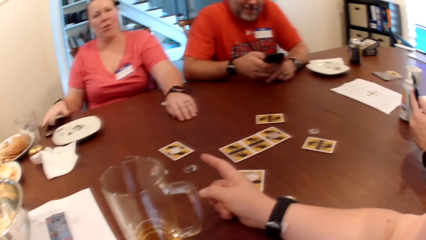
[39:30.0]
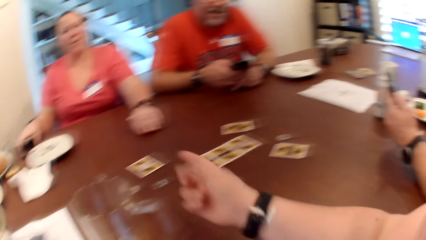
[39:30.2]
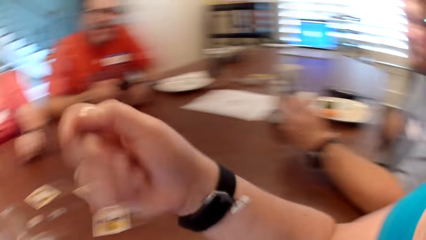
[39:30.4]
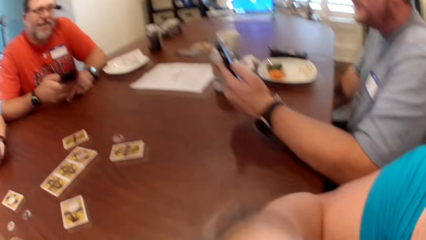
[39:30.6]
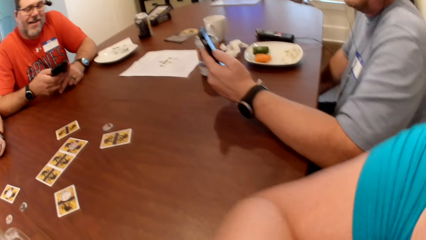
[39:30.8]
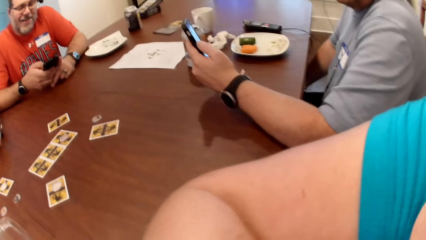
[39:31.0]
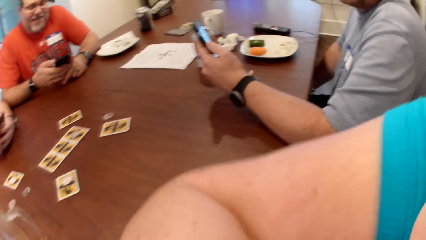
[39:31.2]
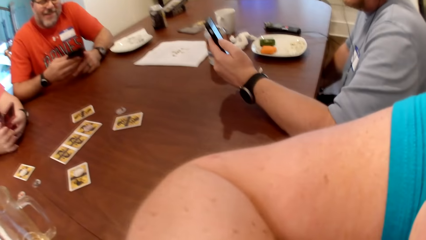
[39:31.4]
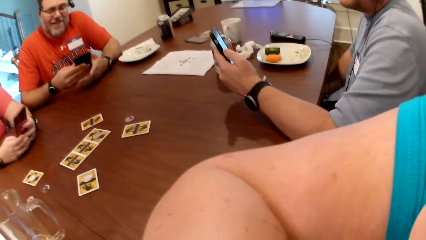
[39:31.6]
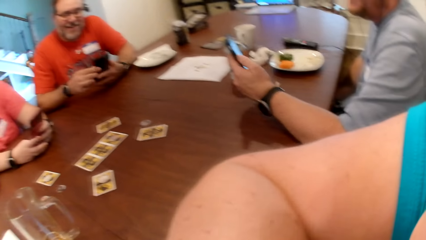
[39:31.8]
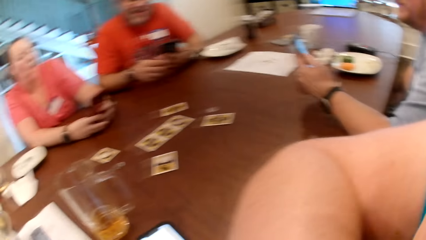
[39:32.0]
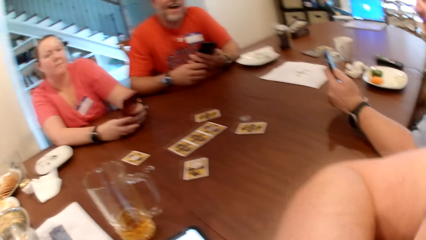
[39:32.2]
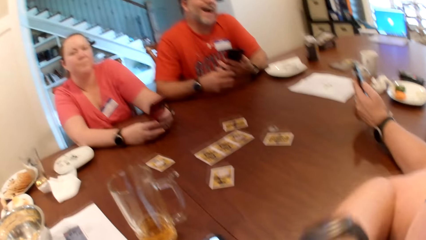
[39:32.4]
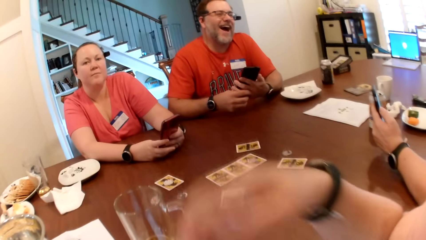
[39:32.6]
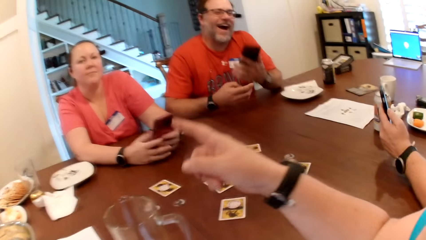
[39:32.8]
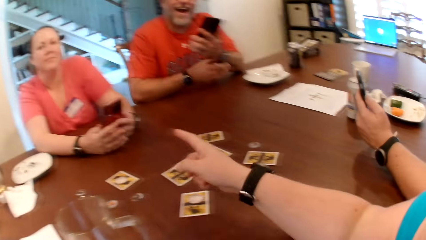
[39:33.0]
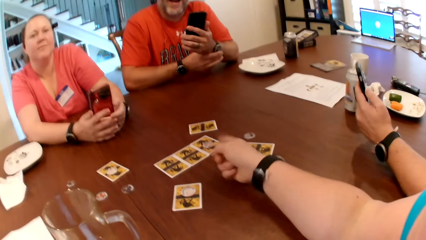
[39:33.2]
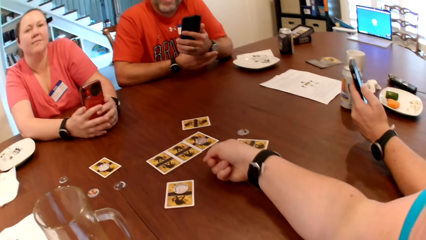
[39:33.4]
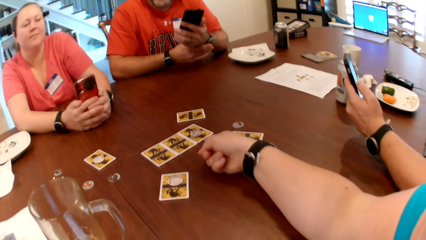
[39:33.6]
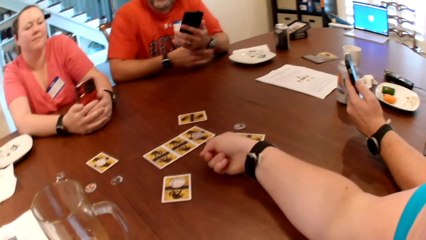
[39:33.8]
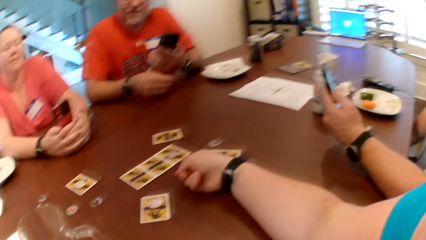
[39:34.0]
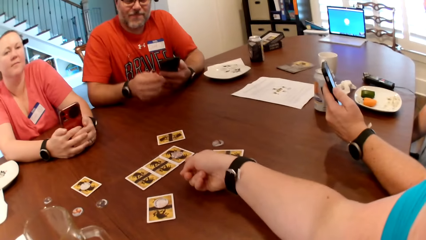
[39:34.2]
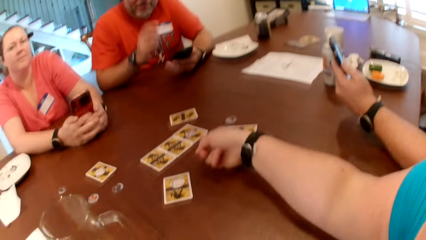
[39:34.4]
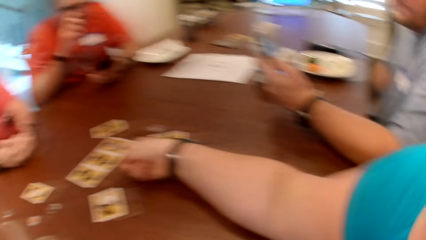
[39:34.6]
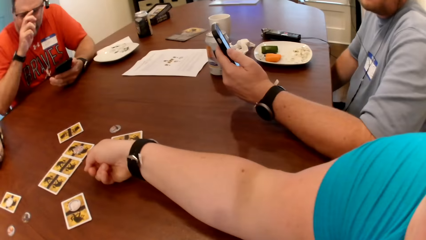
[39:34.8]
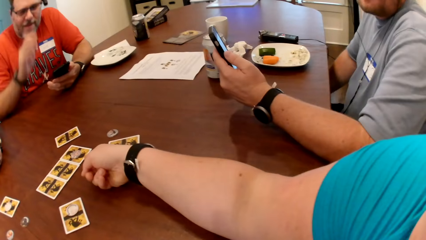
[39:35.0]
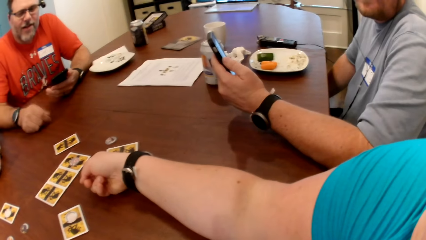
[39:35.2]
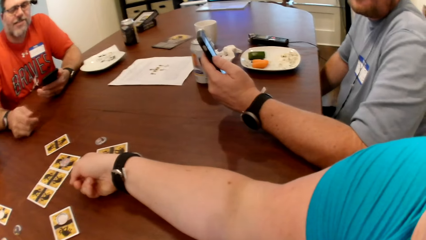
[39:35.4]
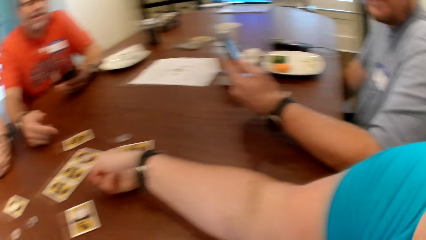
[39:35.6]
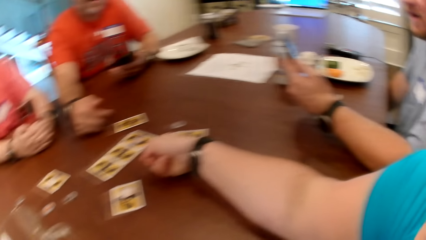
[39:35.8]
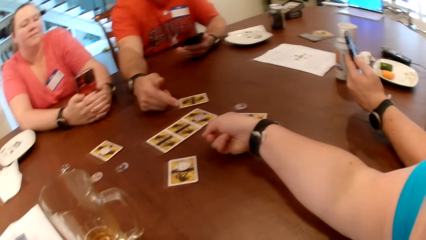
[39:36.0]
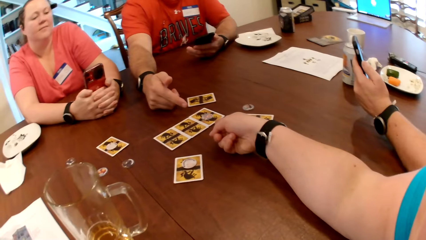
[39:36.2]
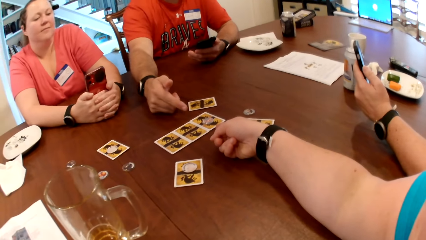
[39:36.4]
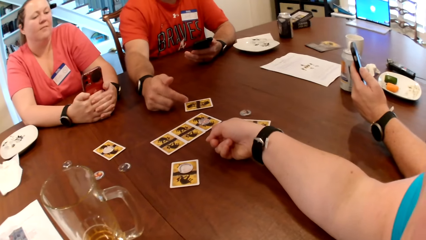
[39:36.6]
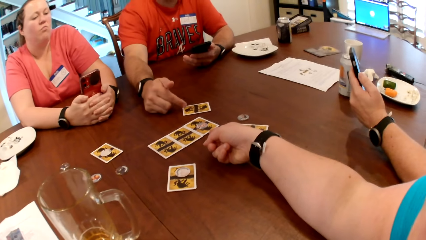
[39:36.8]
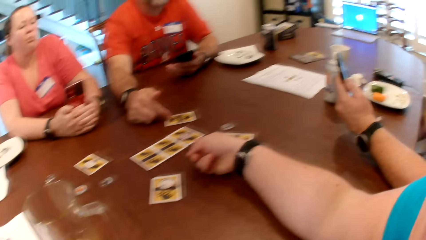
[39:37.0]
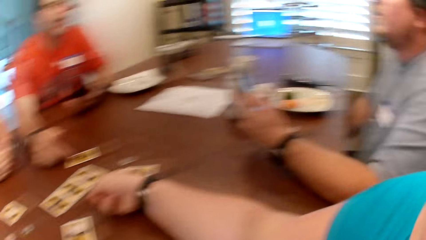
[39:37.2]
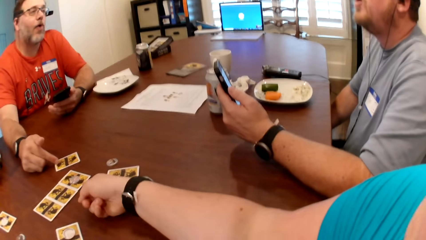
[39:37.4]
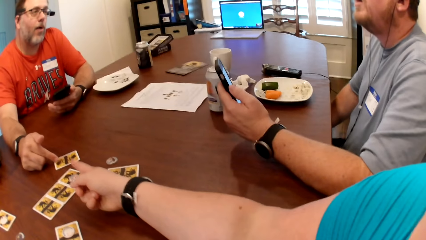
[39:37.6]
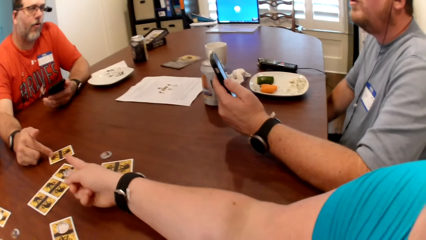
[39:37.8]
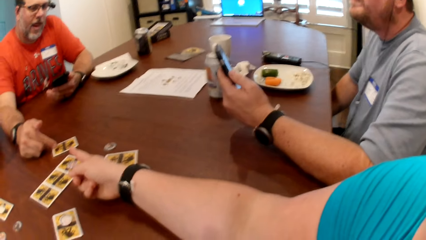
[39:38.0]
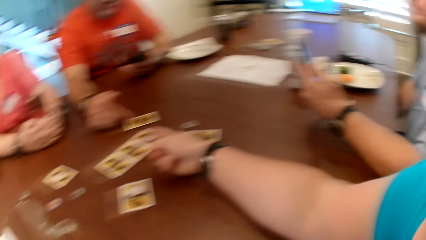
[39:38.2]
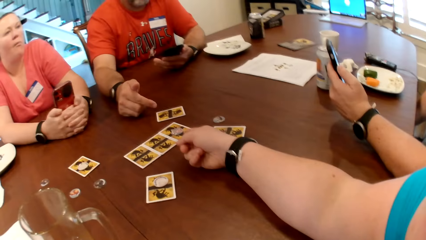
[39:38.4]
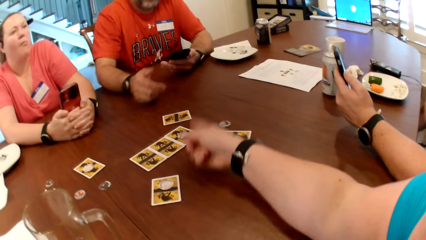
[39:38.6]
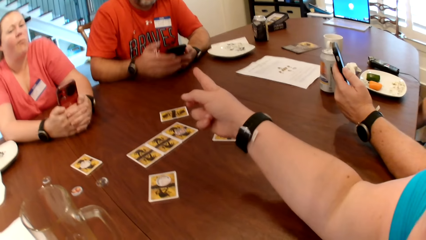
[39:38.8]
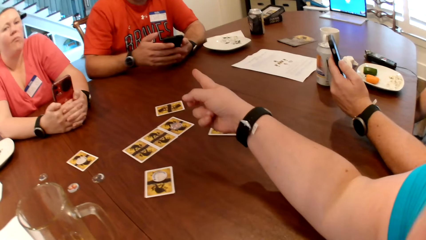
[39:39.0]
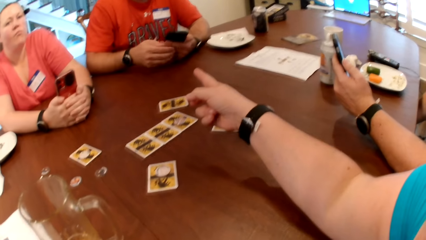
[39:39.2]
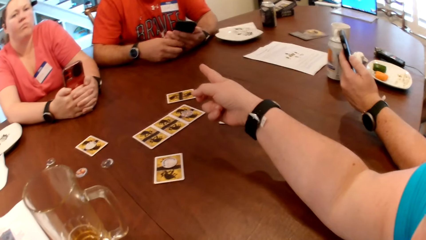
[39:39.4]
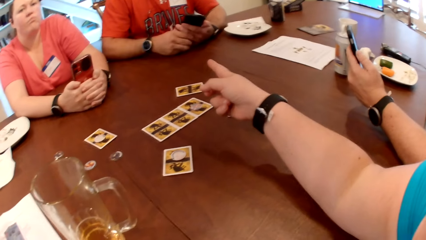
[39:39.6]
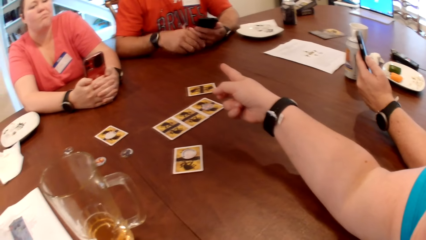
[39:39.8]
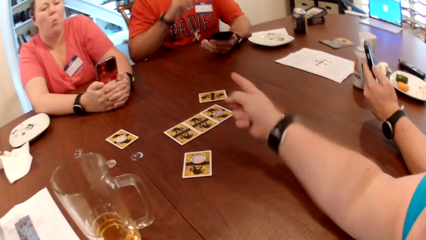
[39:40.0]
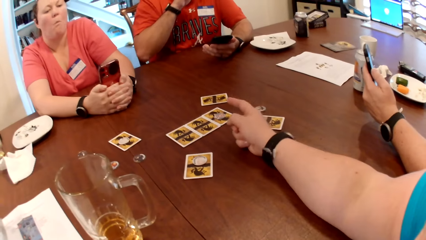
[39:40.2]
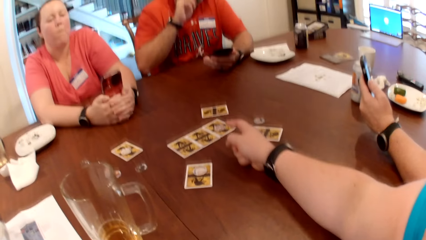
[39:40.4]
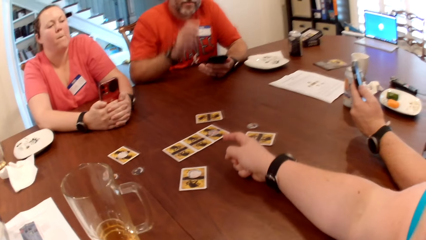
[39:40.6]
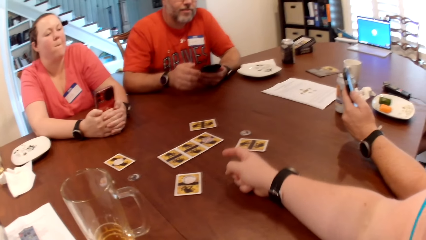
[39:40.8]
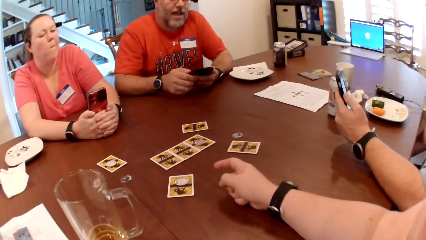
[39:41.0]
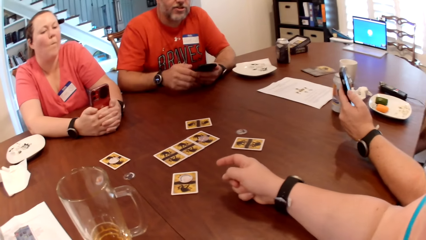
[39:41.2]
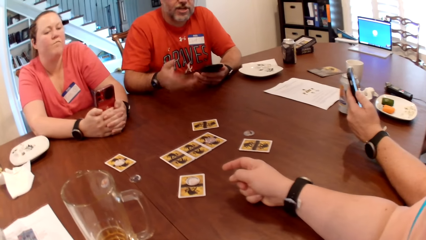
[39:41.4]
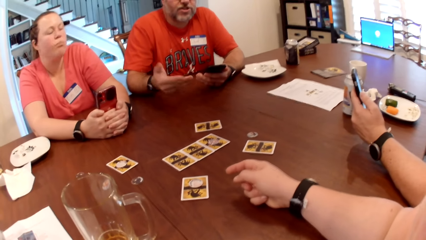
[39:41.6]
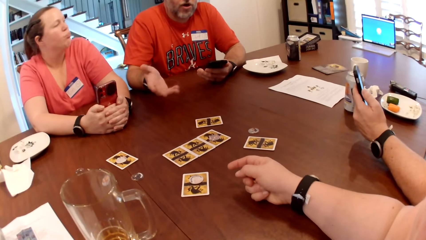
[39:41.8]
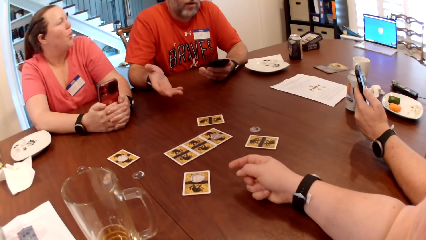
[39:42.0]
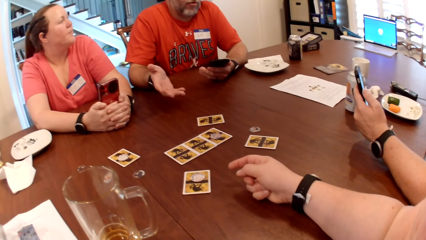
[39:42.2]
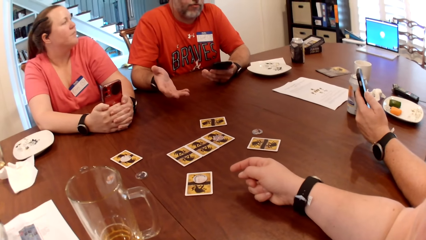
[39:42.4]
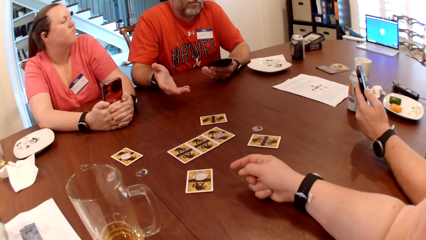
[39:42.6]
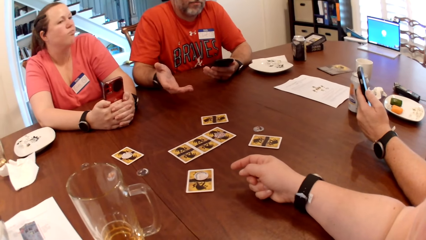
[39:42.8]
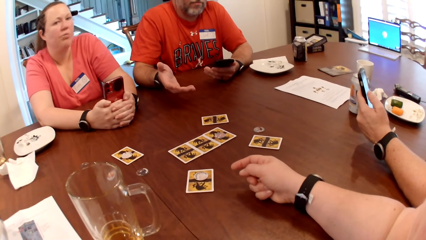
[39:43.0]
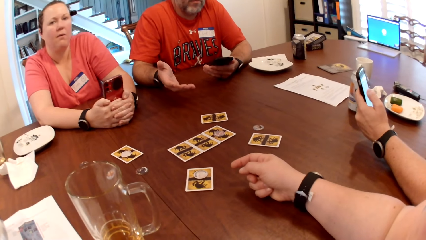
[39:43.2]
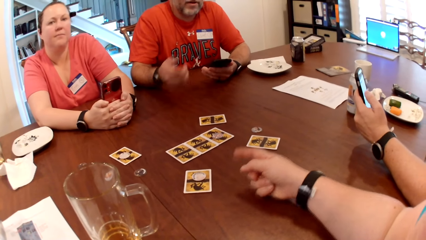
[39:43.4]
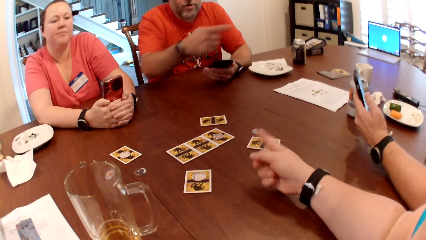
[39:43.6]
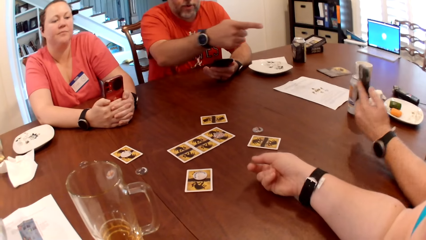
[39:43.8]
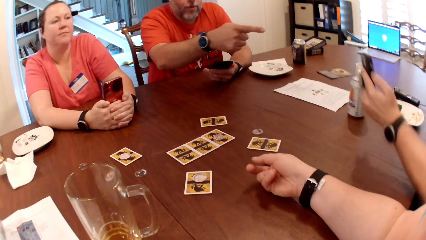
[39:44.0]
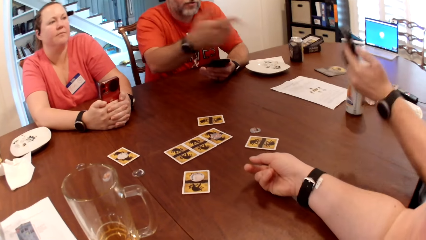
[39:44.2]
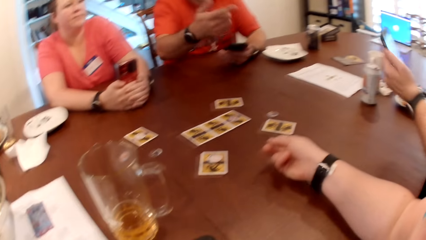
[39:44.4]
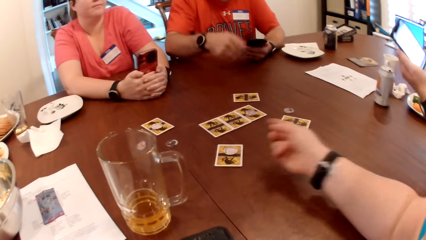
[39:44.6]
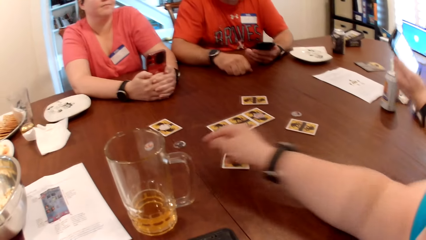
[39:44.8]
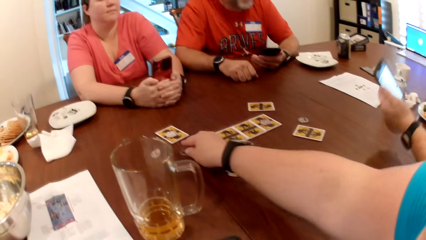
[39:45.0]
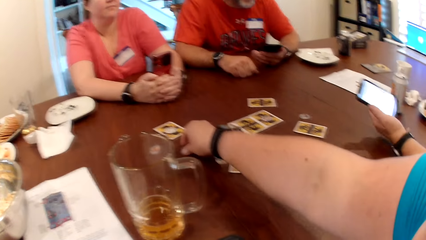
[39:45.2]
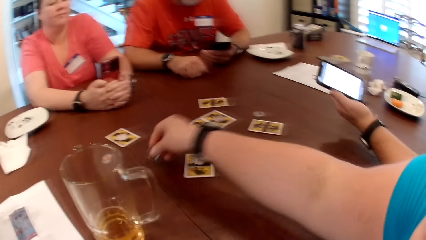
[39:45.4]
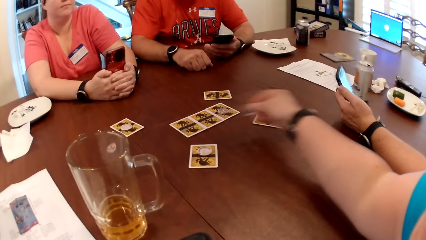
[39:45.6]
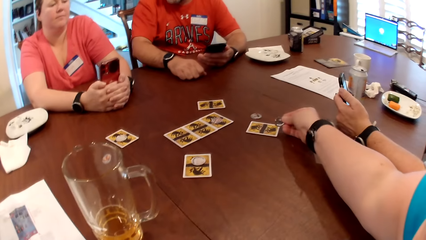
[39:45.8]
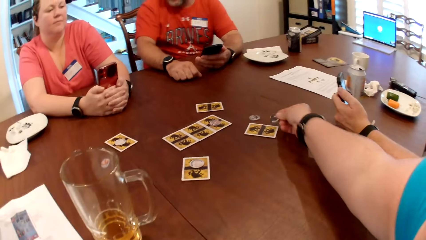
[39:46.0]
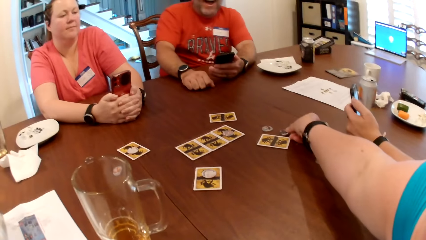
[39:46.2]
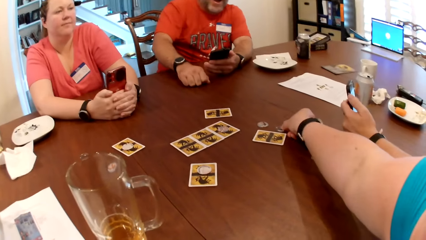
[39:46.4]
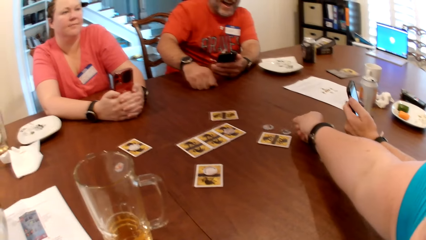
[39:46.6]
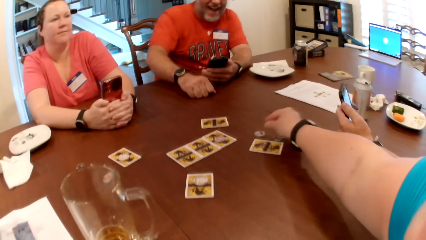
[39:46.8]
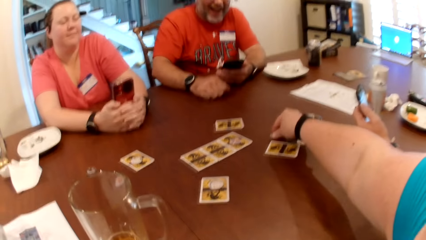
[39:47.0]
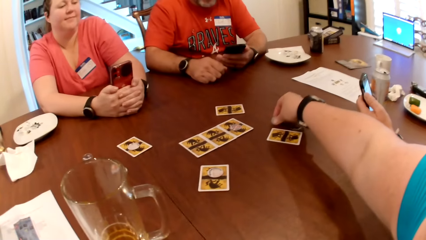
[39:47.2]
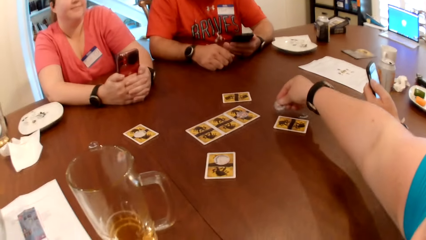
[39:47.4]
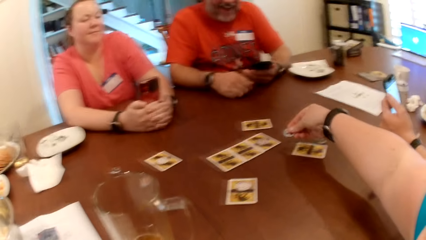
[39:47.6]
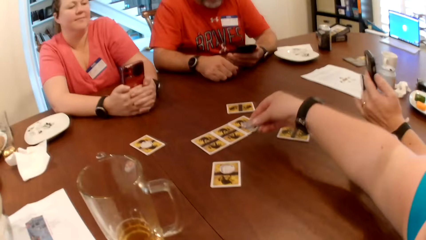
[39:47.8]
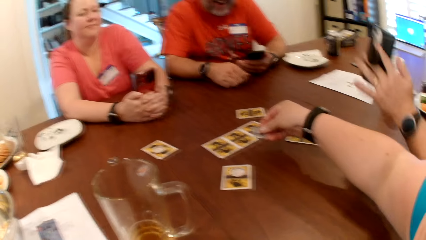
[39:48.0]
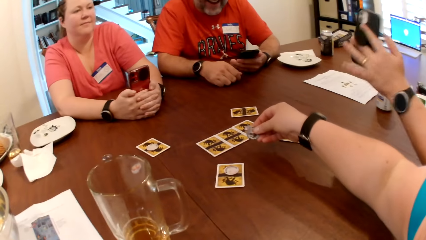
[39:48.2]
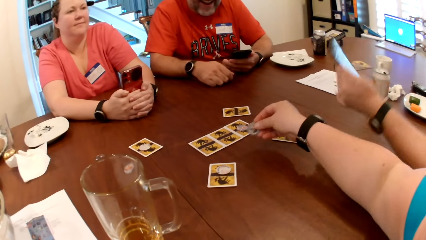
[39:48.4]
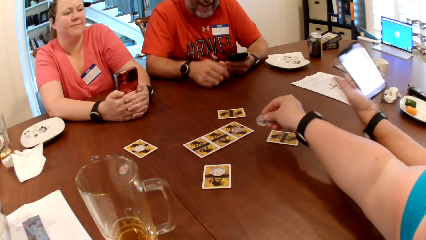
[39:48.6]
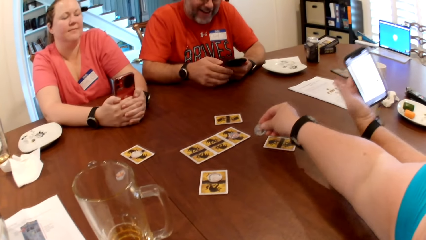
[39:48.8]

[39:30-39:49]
A woman touches a phone on the table with her right hand and takes the phone from the table with her right hand. The camera wearer points at the cards on the table. She adjusts her dress with her left hand. The woman operates the phone with both hands. A man adjusts his watch with his right hand. The camera wearer places her left hand on the table. The man touches his face with his right hand and places his right hand on the table. He touches his face with his right hand. The camera wearer moves her left hand on the table. She takes the token from the table with her right hand, moves a piece of coin across the table, drops the token on the table, and takes the token from the table with her right hand.
